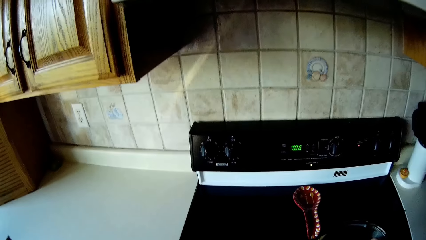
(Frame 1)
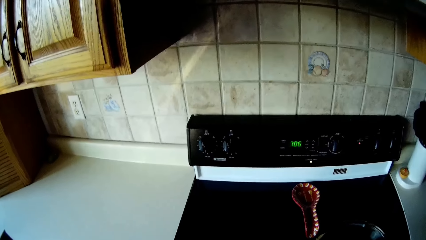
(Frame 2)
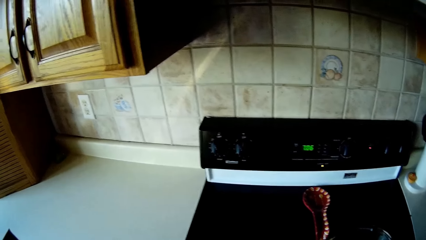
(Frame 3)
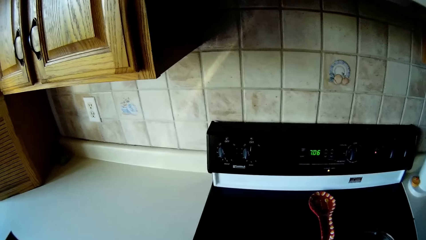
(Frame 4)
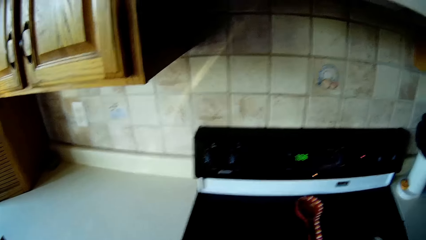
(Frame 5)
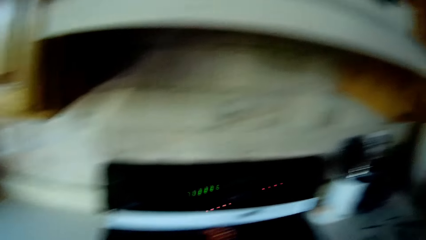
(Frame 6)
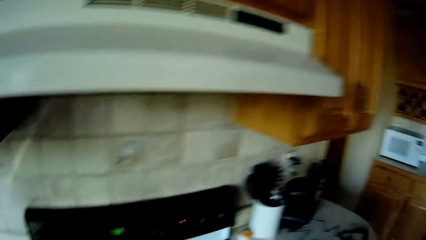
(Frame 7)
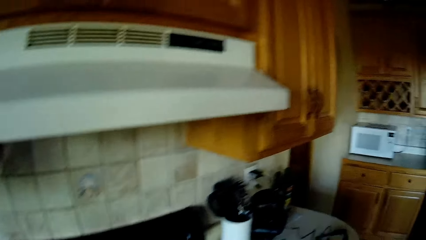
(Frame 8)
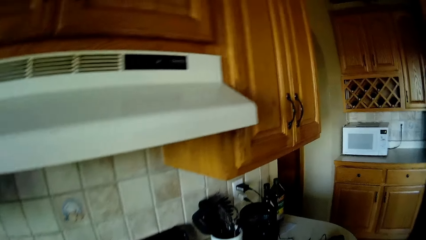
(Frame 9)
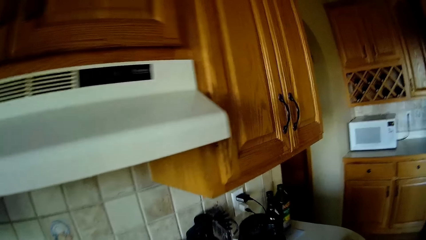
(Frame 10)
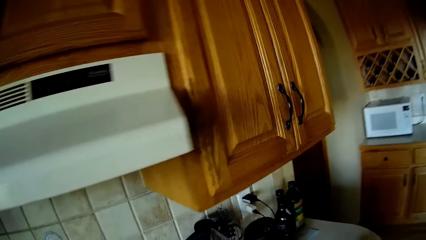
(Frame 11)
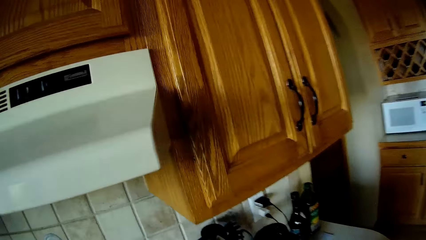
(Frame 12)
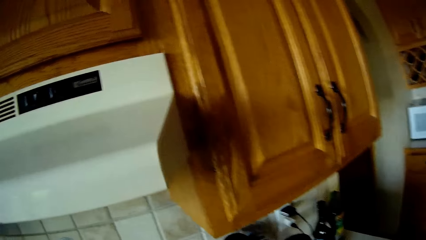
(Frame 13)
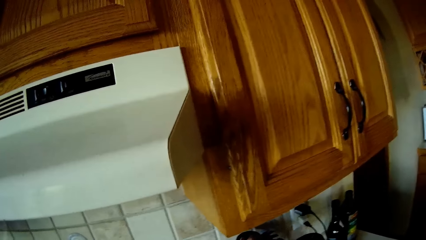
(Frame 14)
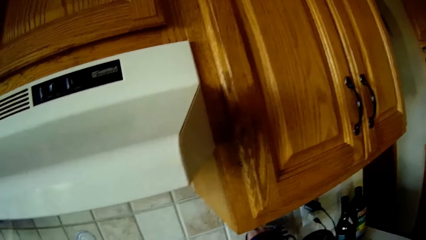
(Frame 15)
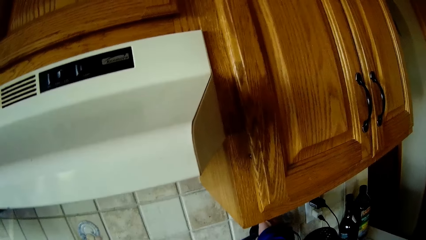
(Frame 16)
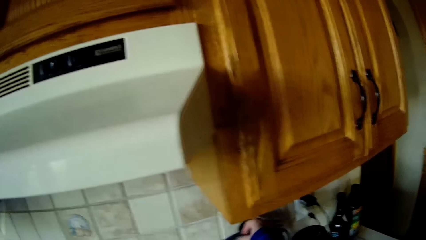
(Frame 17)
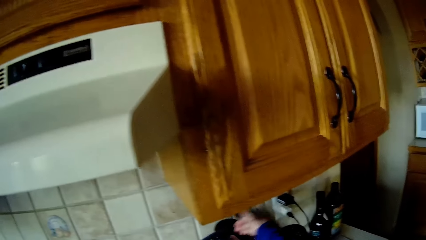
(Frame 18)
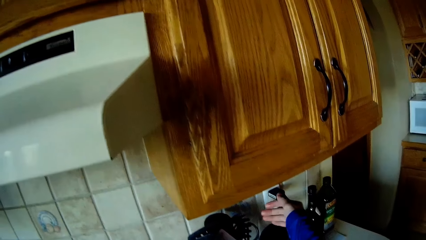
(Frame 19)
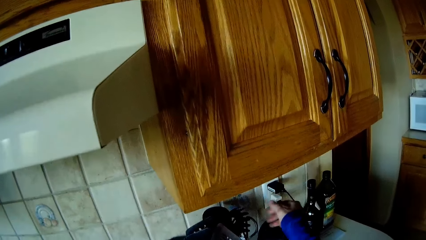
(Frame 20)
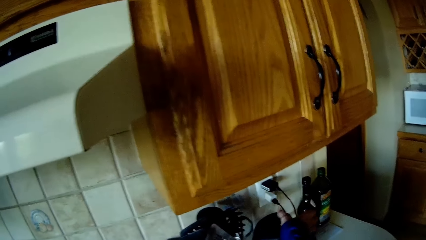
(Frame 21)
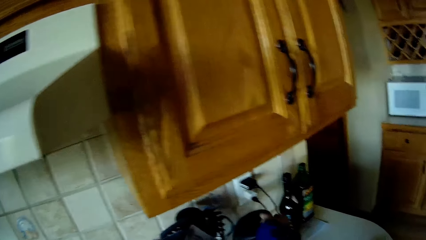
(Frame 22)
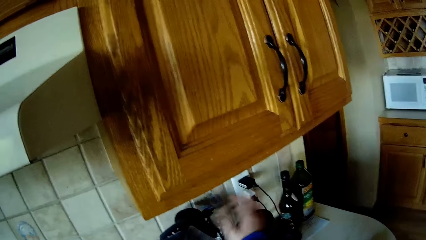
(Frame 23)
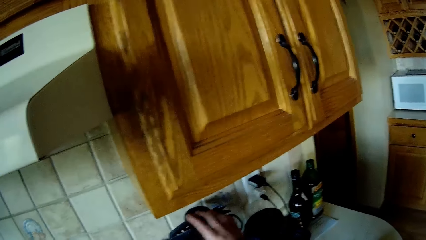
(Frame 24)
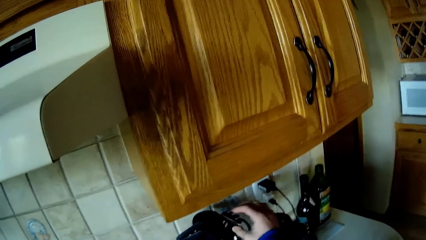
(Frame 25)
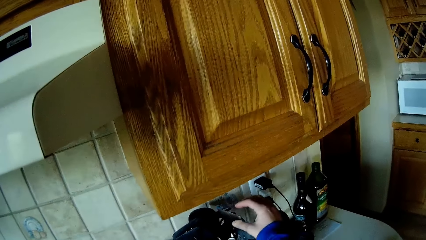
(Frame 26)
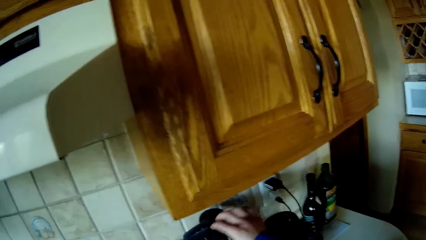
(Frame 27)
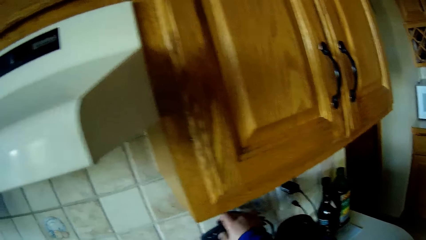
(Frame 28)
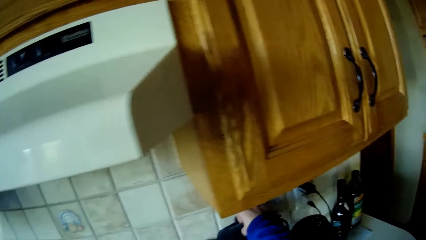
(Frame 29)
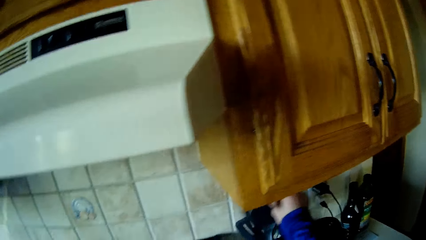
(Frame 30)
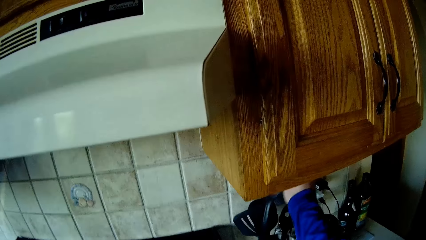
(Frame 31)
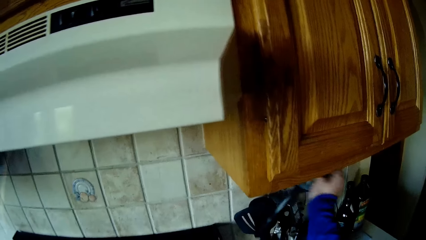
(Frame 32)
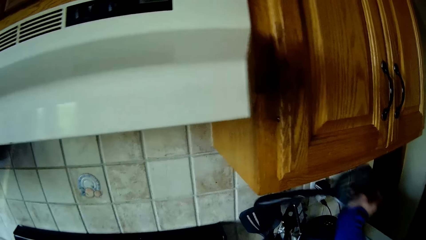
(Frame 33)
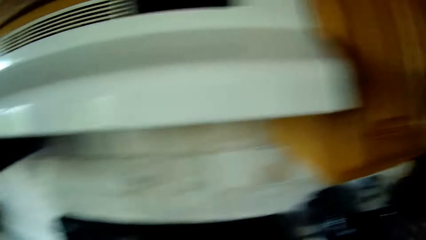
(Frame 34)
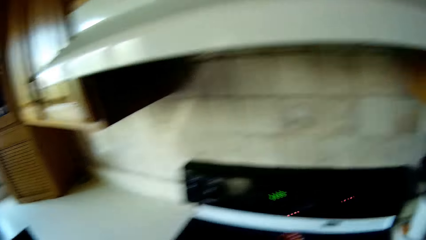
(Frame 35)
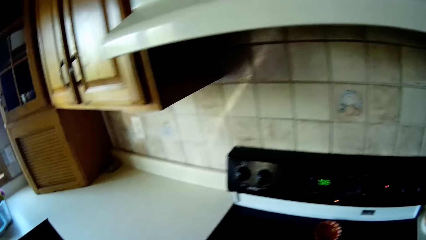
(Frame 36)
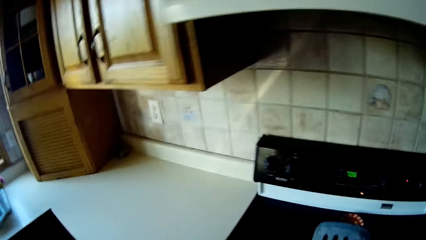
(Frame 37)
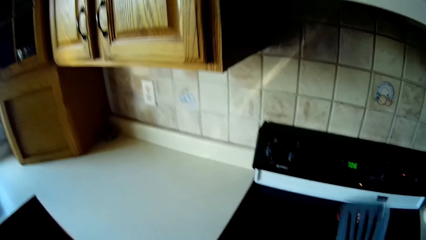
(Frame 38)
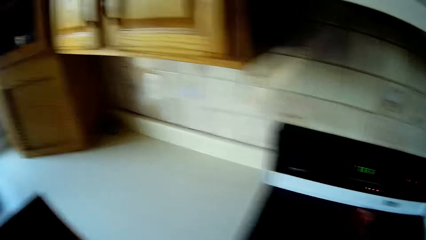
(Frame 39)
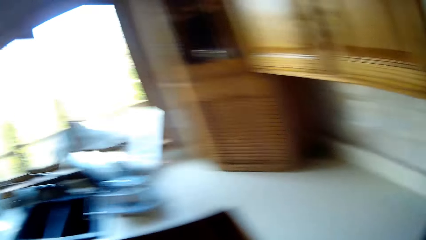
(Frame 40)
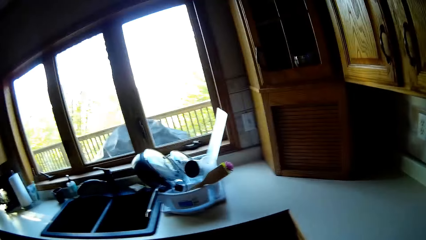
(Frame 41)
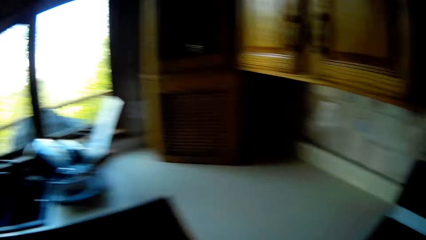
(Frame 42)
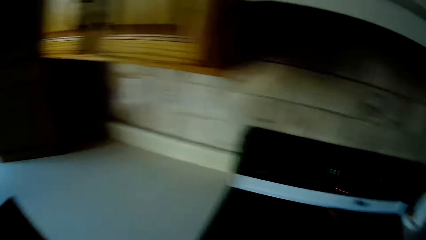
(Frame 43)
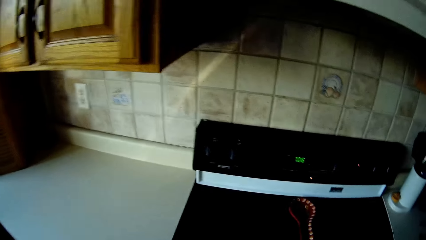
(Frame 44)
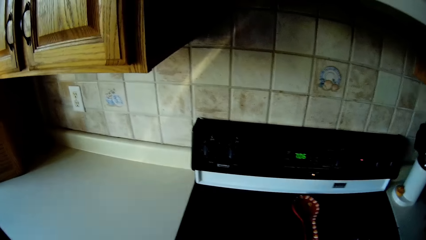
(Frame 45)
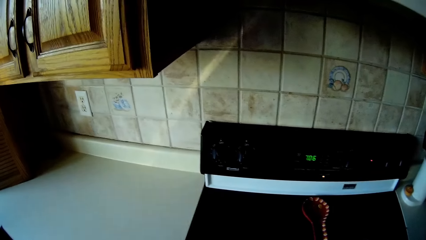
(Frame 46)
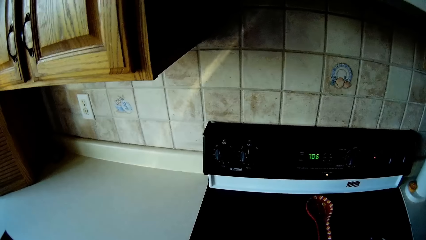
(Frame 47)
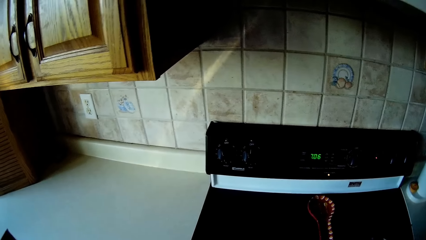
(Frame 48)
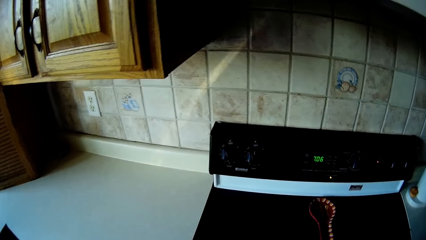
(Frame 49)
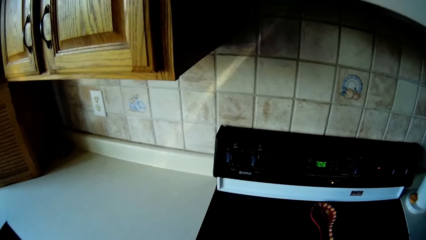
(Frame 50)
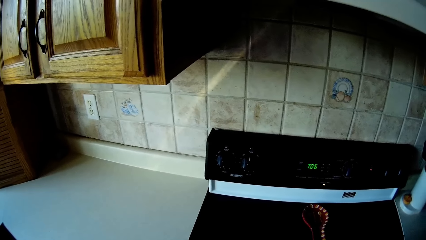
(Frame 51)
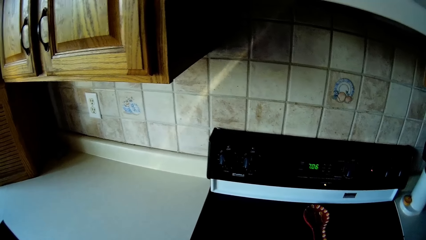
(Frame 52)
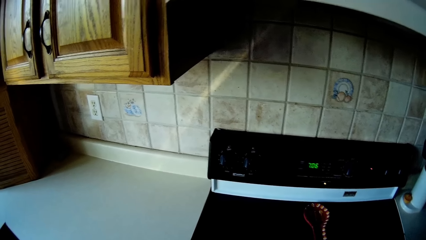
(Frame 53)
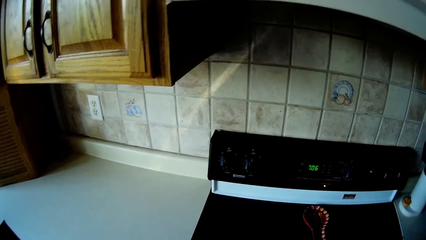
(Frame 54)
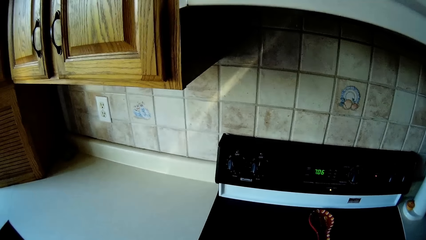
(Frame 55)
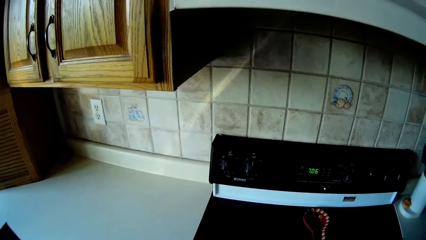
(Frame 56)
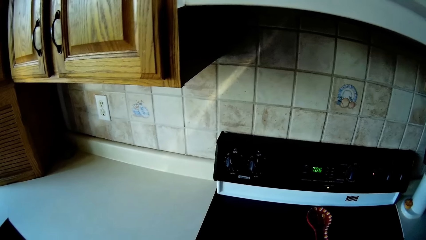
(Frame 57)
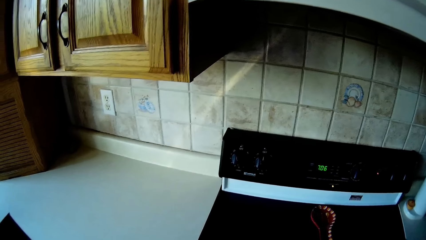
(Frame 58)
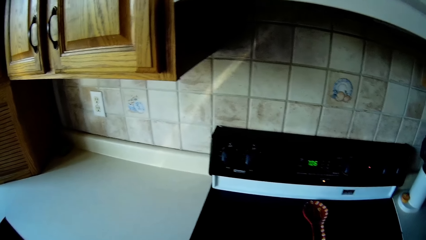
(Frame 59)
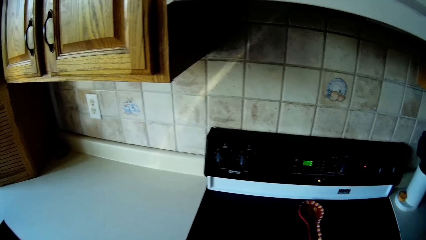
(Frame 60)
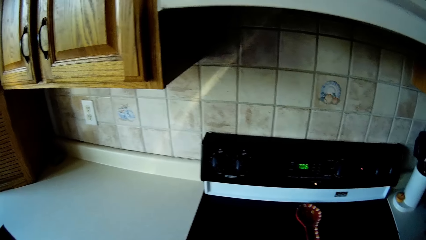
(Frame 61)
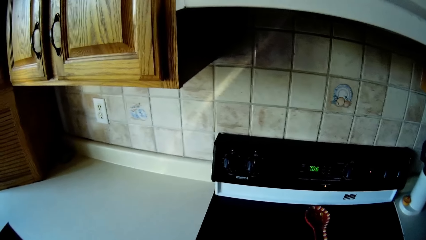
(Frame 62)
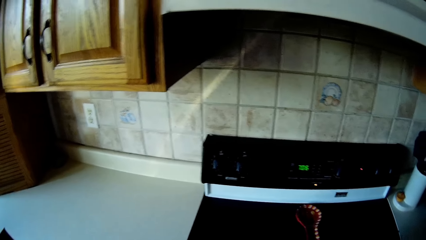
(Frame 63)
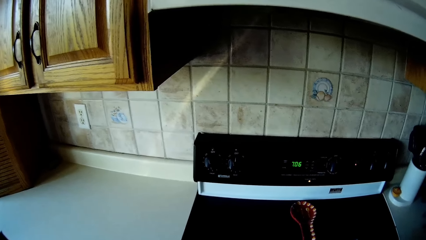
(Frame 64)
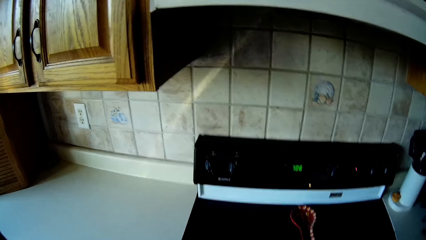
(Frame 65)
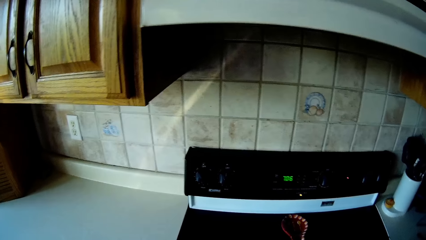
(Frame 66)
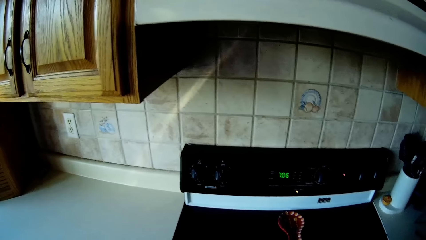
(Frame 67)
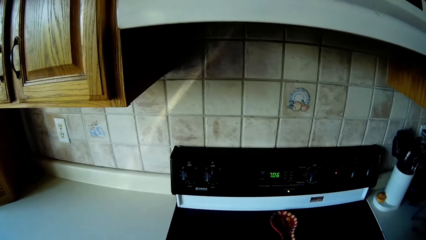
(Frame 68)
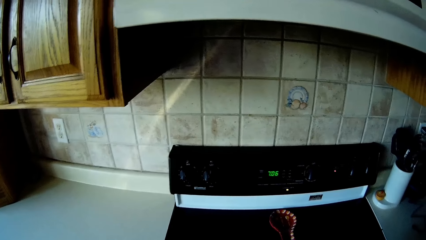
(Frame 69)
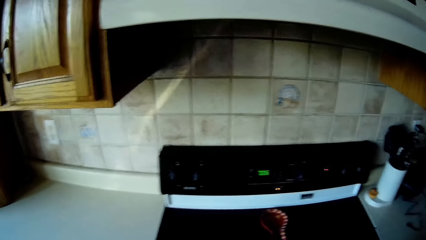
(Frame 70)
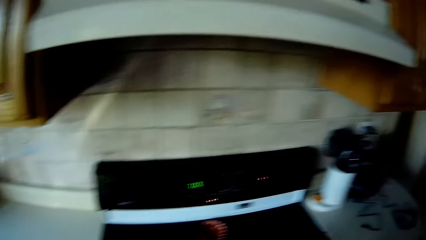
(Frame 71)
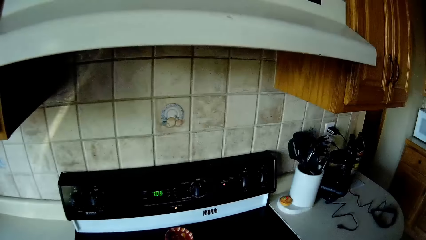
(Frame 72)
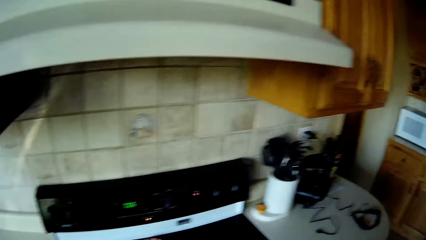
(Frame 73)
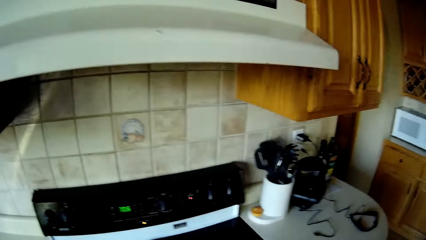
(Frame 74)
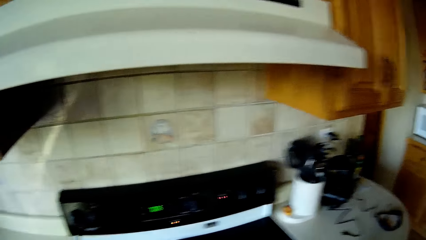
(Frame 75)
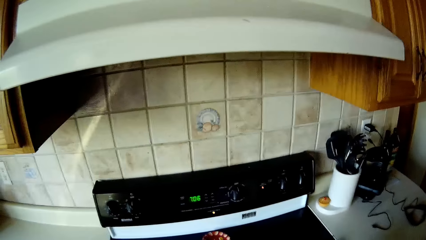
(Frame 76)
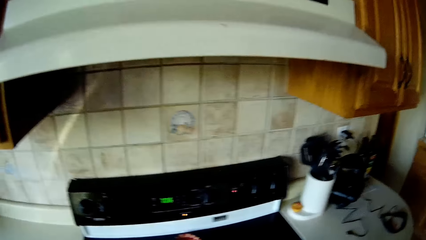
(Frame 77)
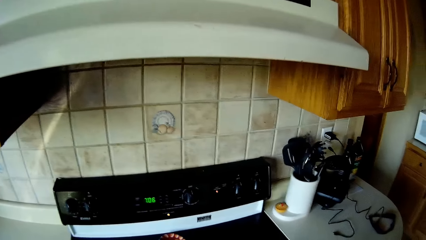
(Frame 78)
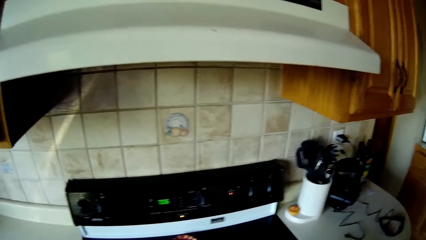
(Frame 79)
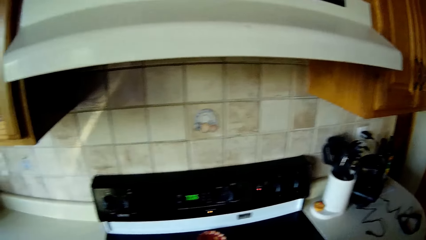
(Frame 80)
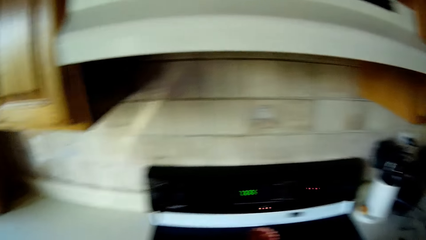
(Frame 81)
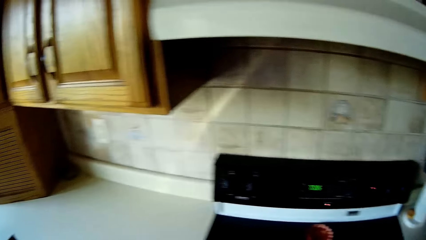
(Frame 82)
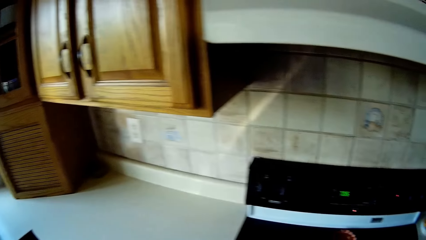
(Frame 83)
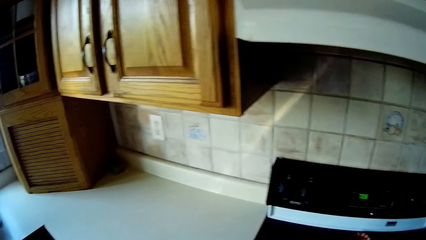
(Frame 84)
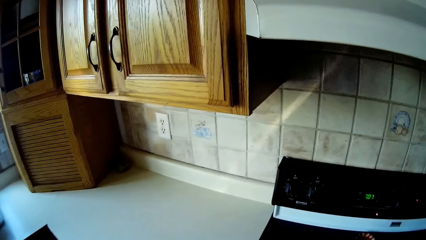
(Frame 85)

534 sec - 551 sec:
The camera wearer touches a spatula with her right hand. She touches the spatula in a plate rack with her right hand. She picks up a serving spoon.
